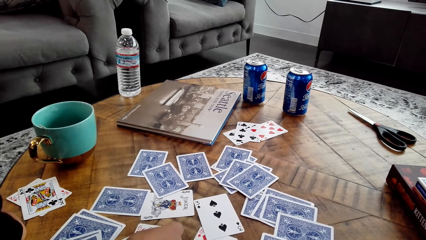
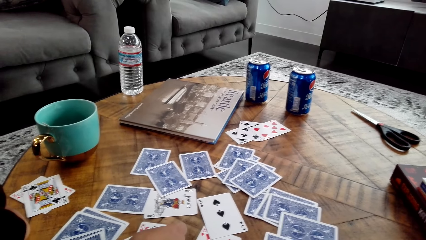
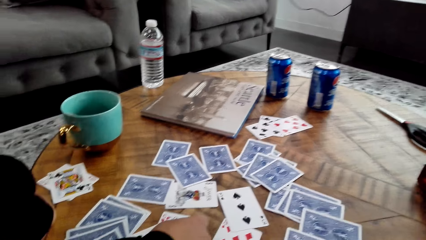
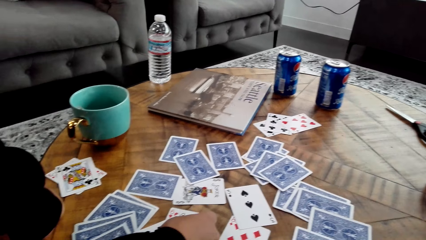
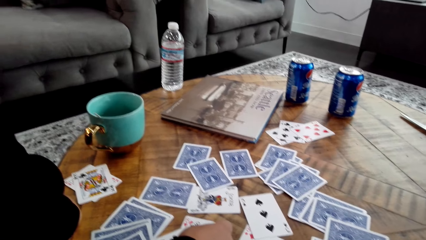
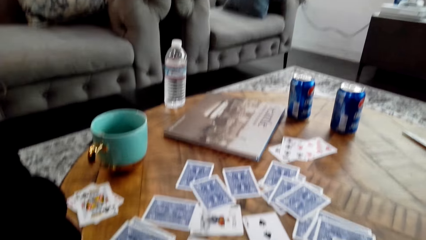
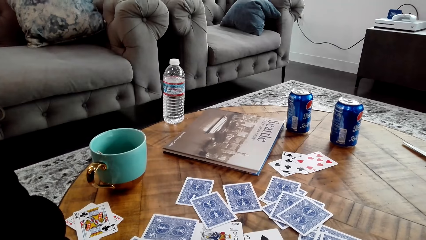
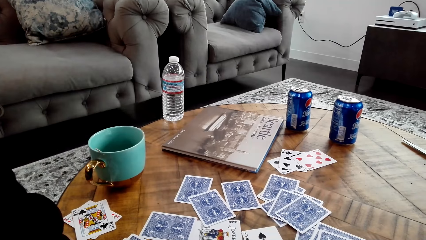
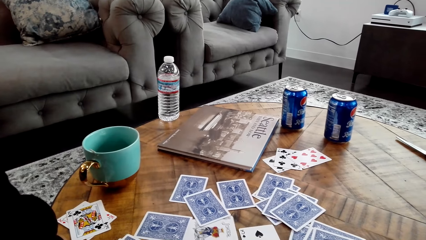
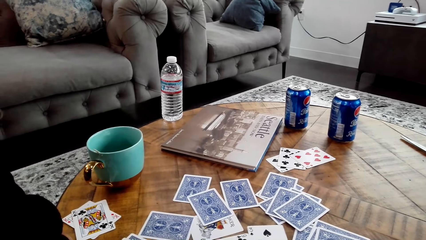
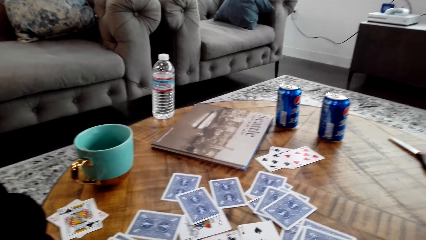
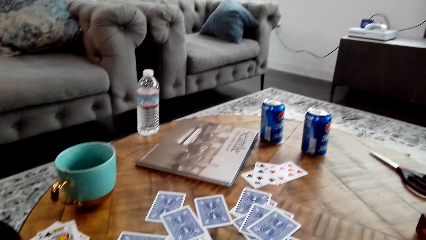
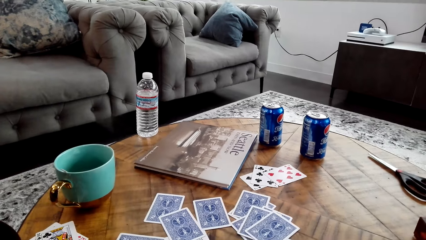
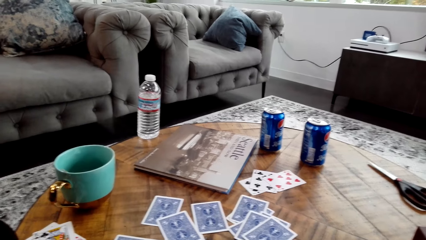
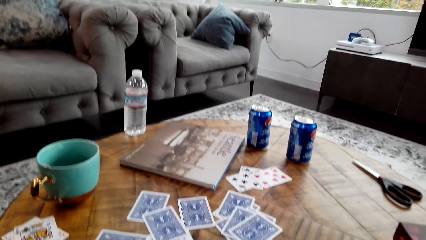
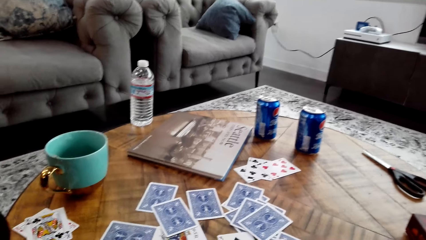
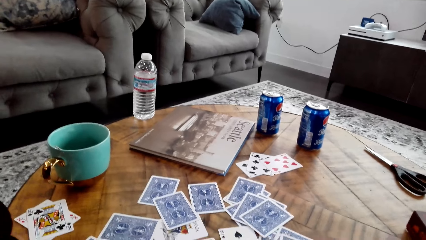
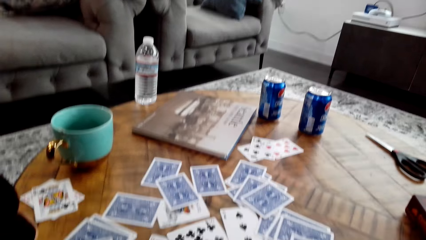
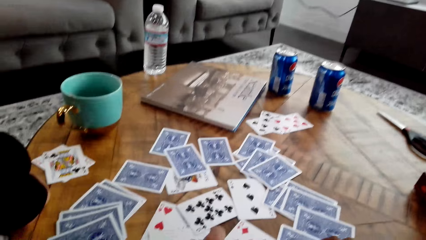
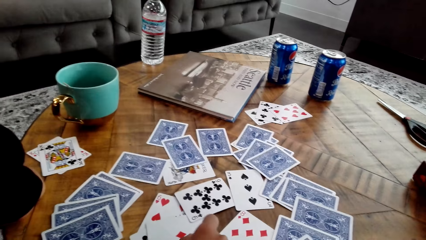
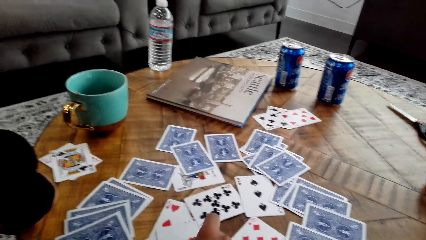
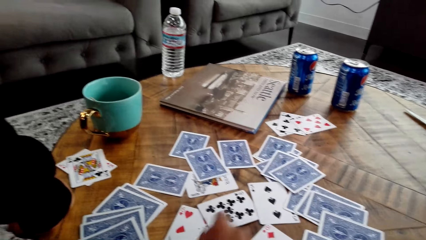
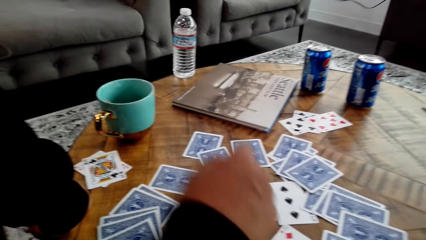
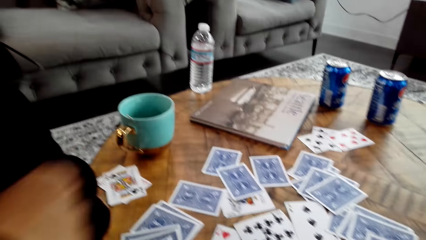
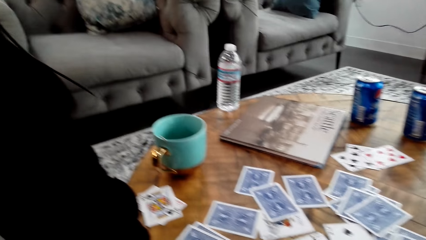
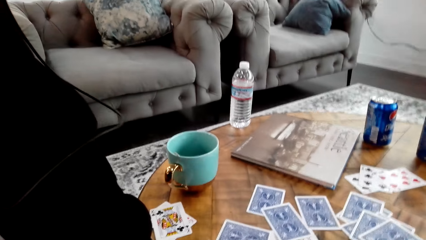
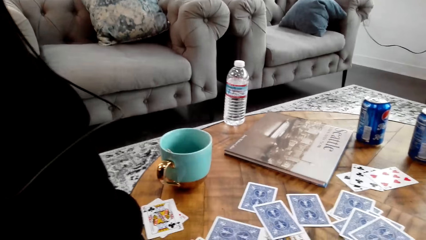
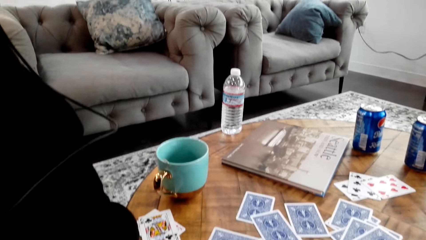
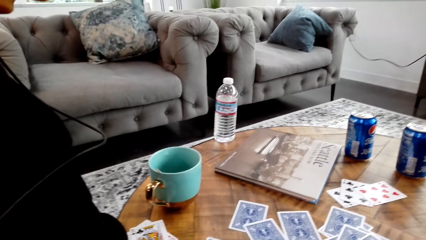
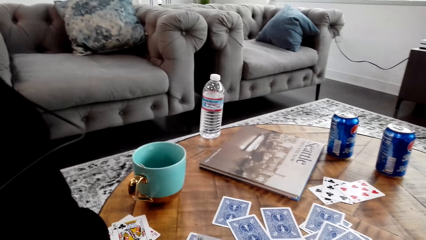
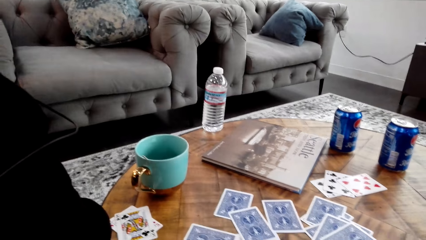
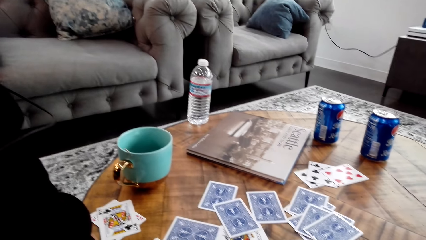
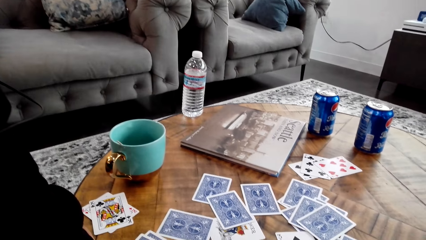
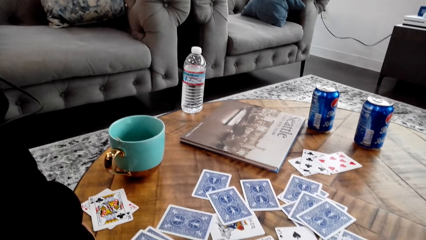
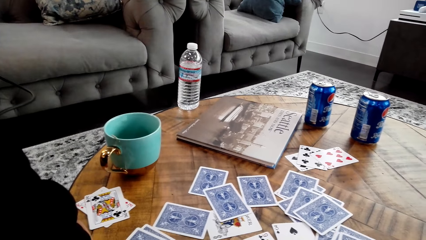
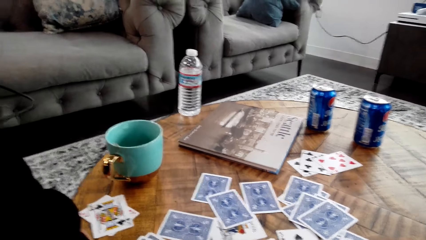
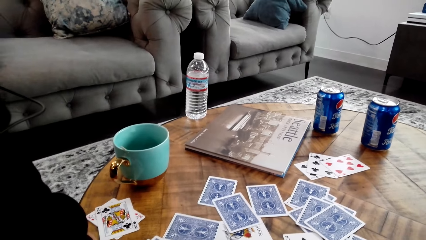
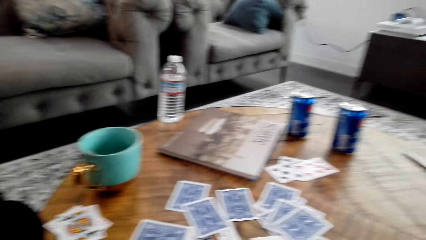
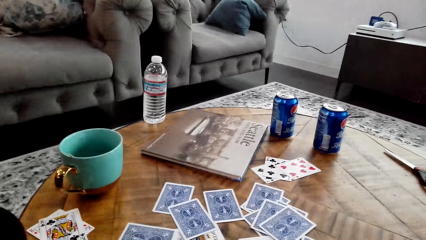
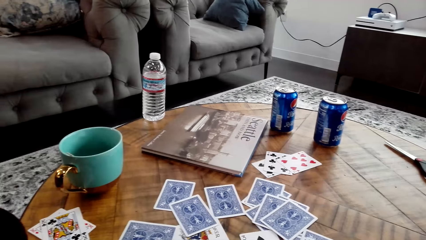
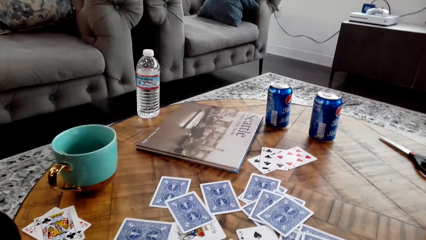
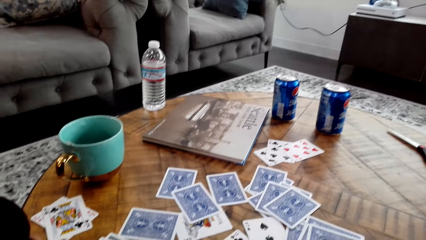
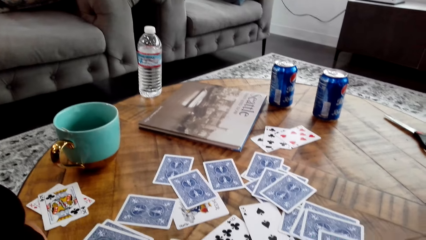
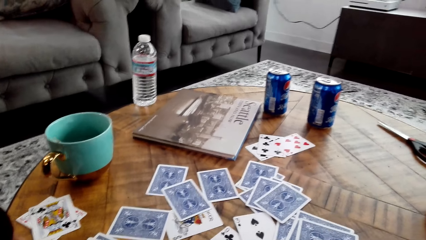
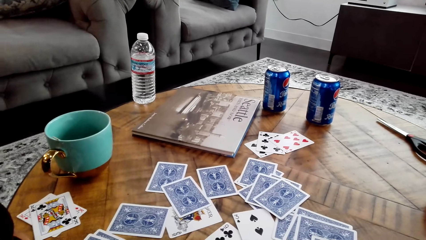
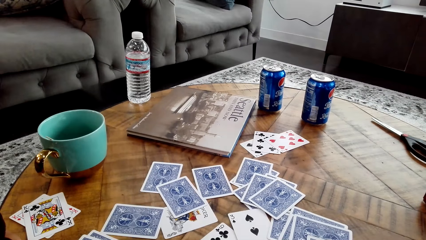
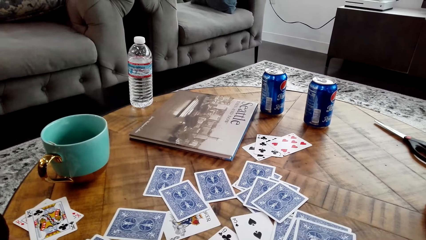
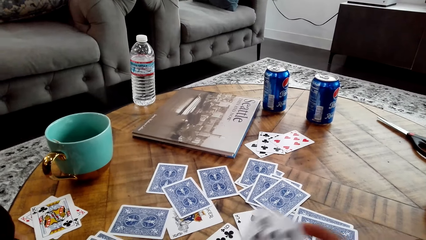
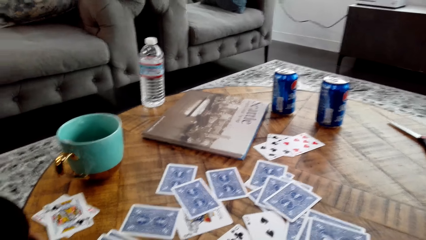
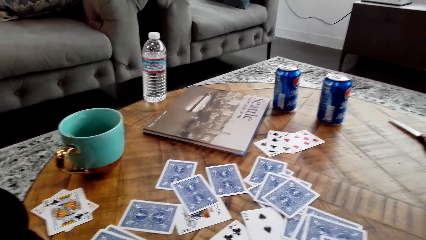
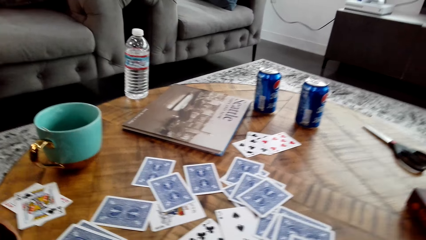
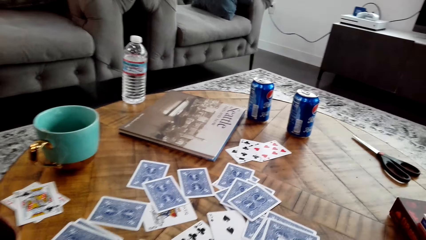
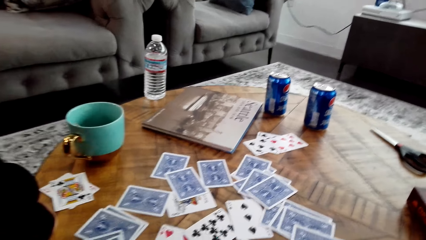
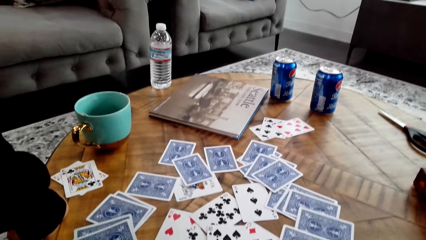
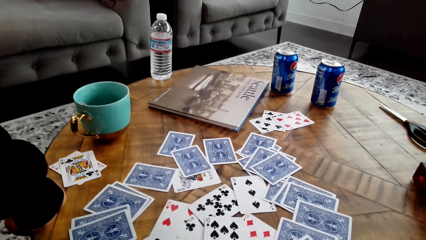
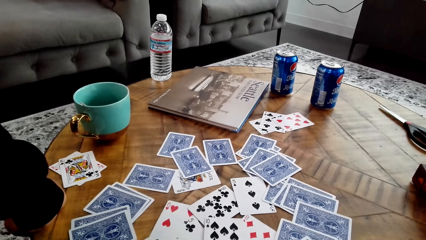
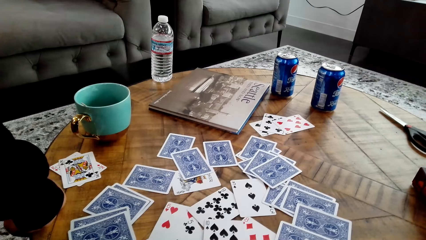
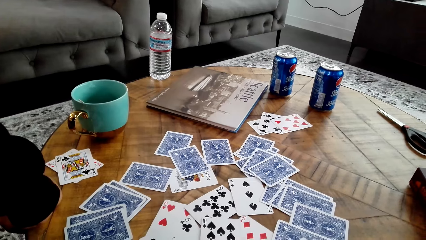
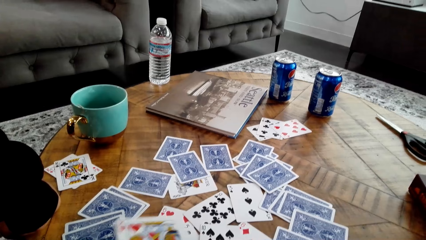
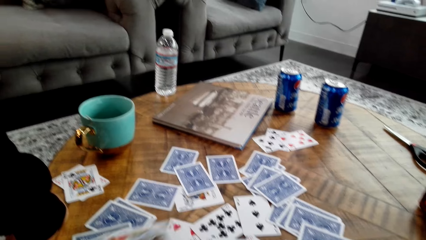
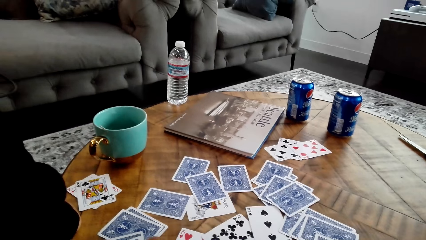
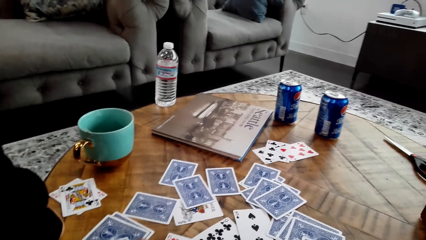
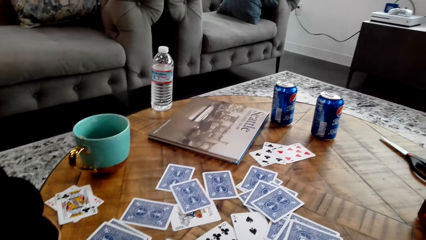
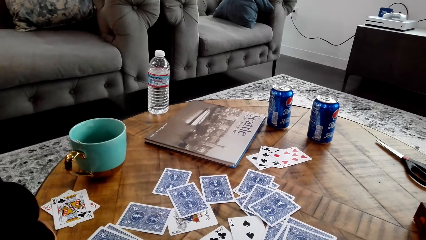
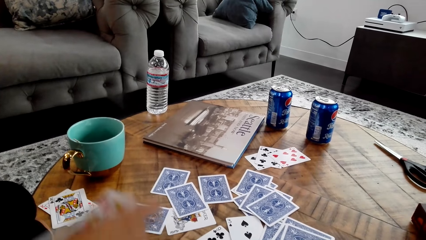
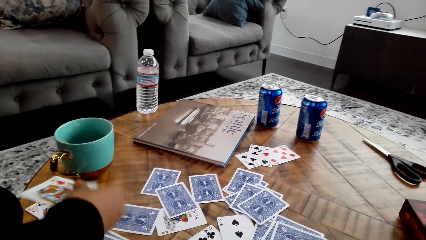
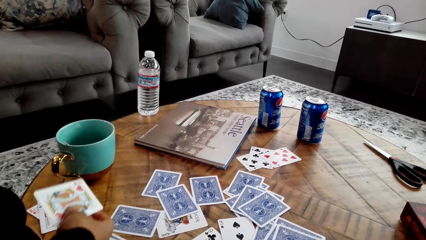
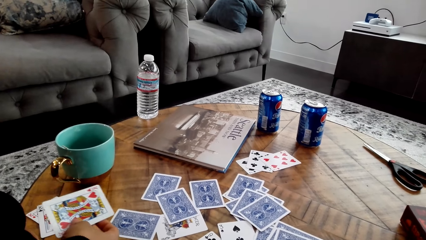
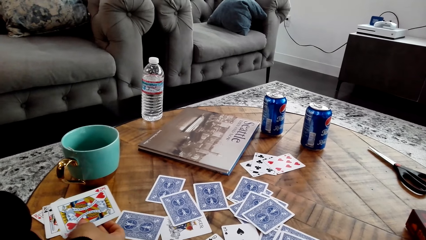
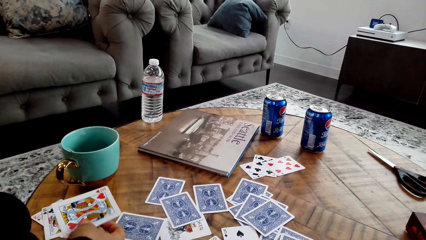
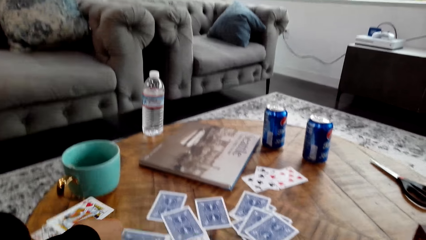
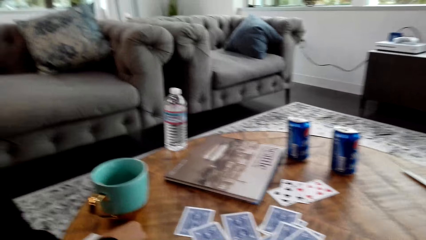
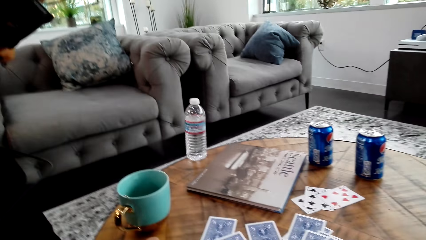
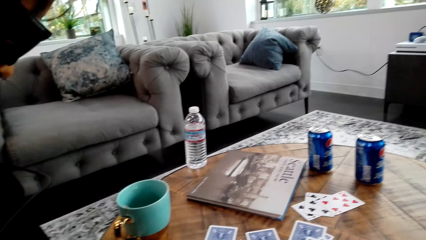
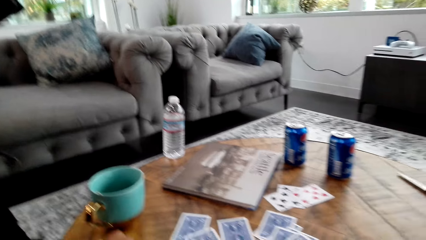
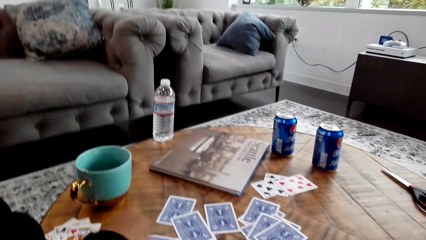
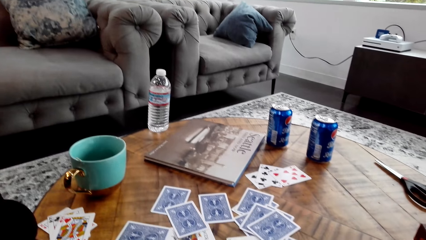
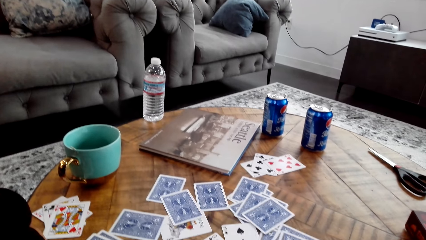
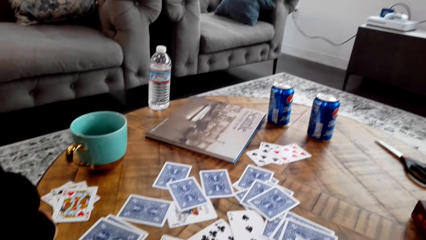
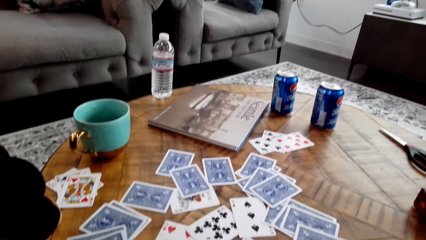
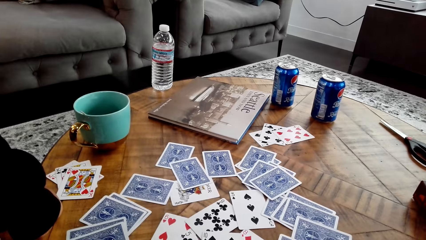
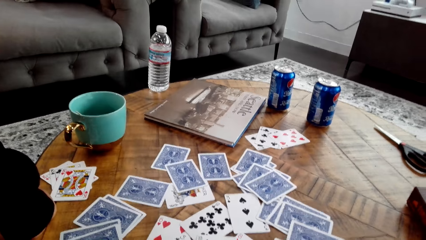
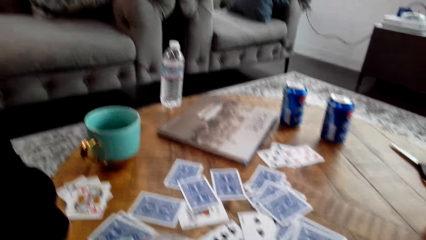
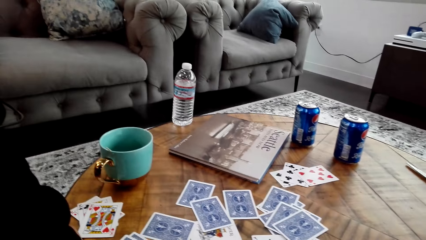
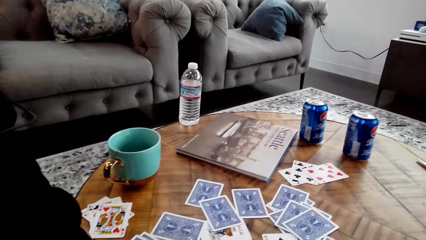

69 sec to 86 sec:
A woman moves a hand. The camera wearer drops the card on the table. The woman moves her hand and puts down cards.
